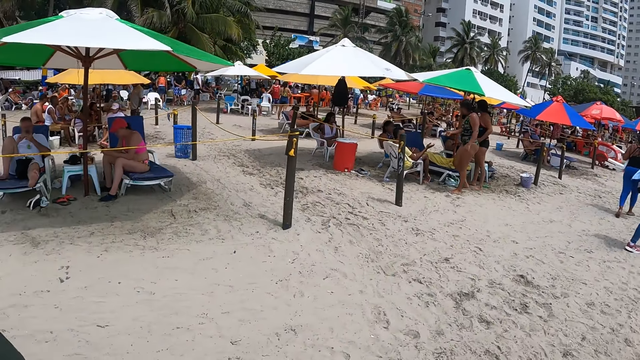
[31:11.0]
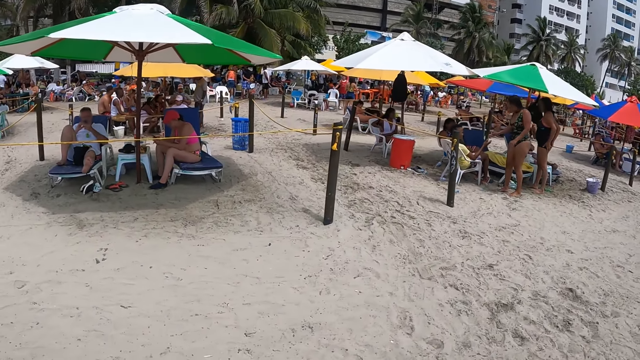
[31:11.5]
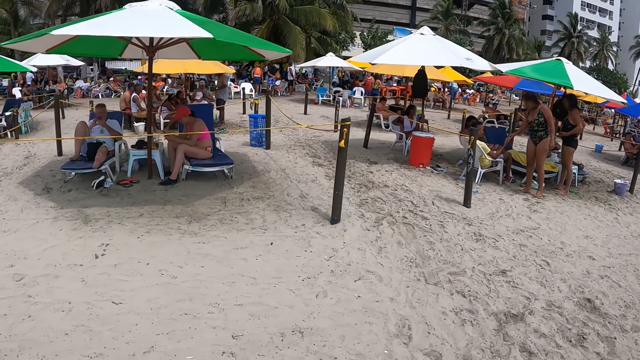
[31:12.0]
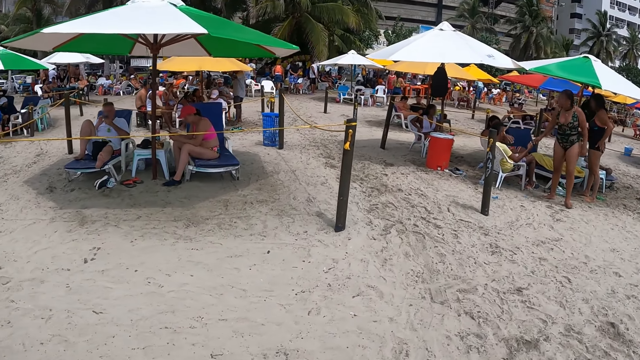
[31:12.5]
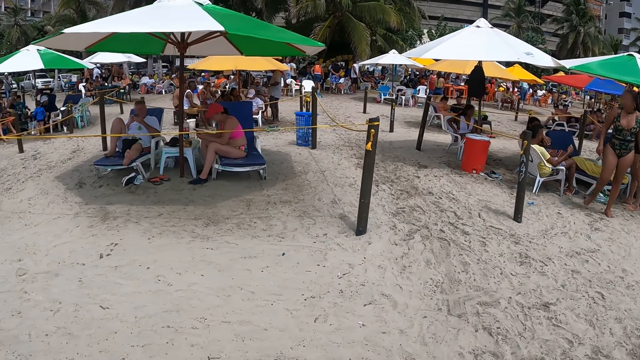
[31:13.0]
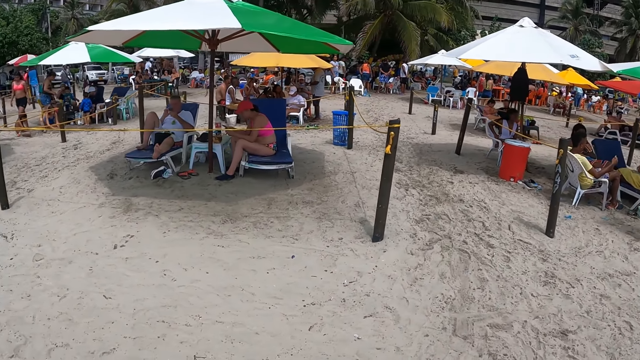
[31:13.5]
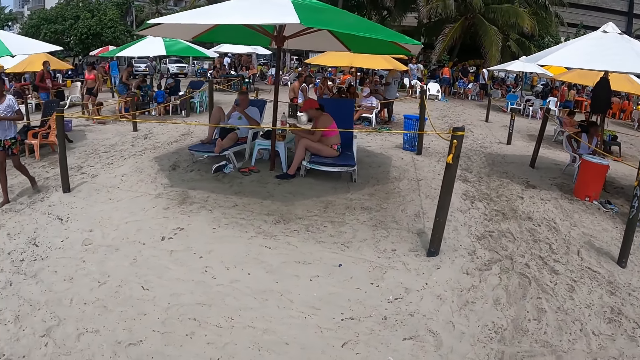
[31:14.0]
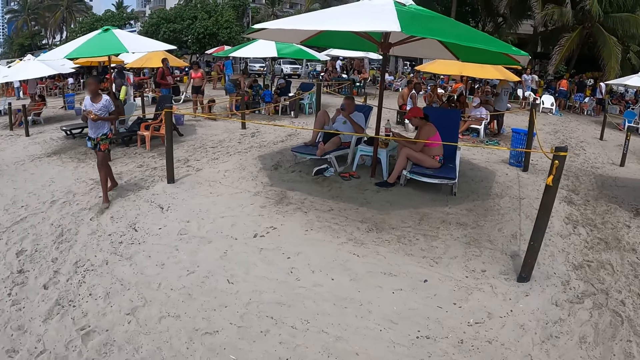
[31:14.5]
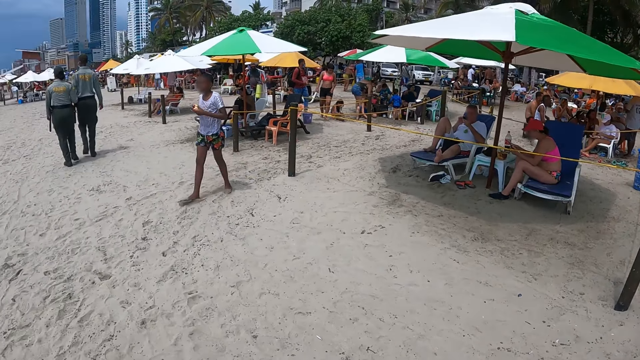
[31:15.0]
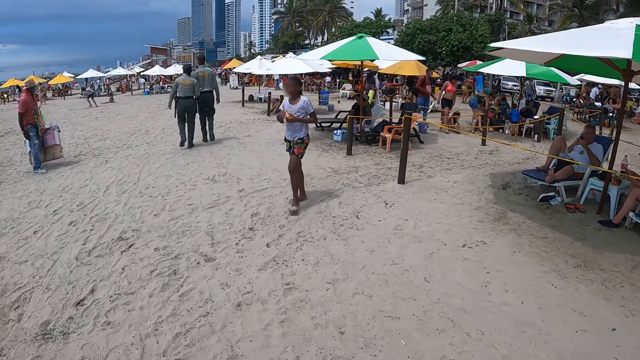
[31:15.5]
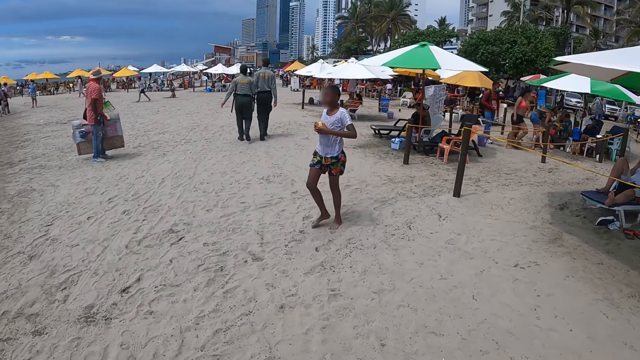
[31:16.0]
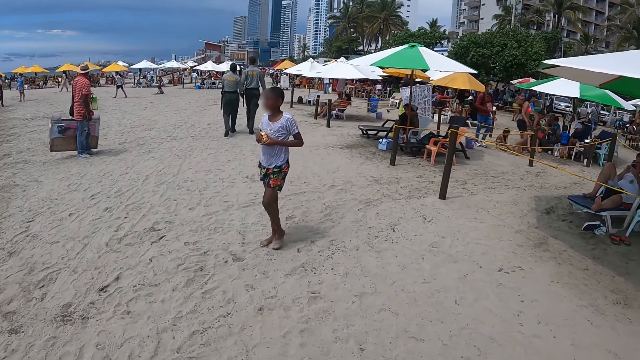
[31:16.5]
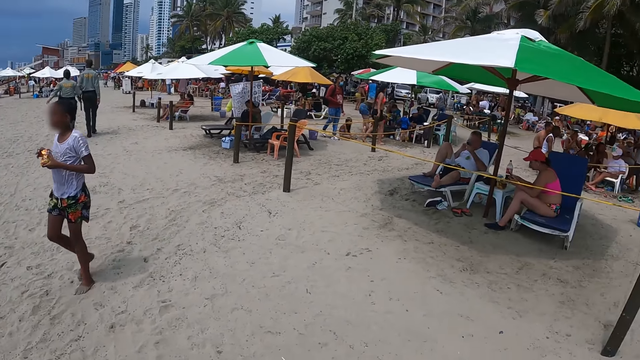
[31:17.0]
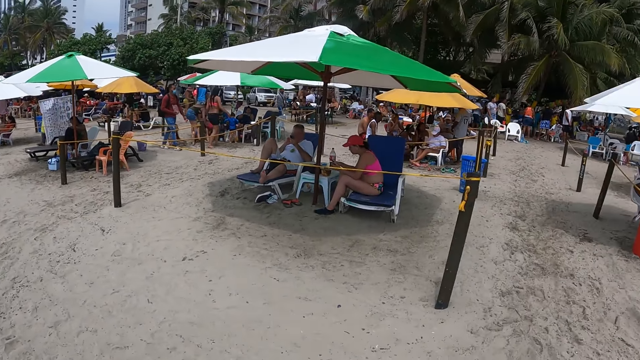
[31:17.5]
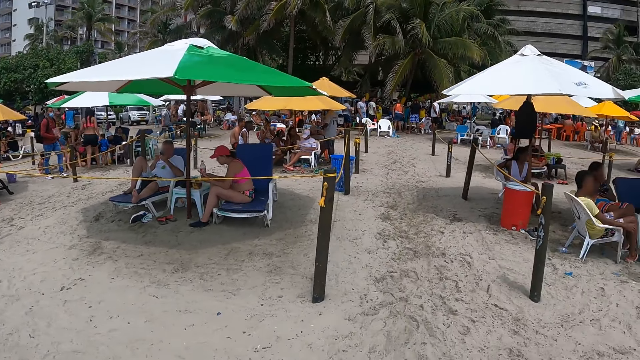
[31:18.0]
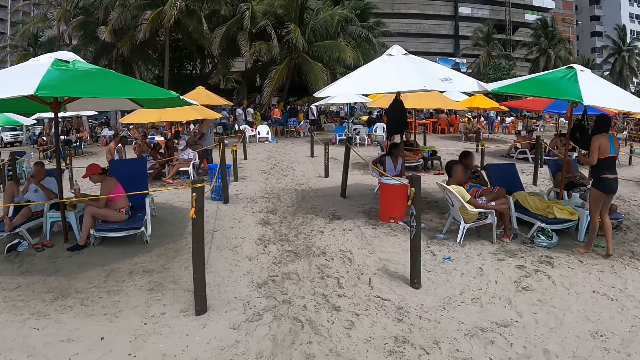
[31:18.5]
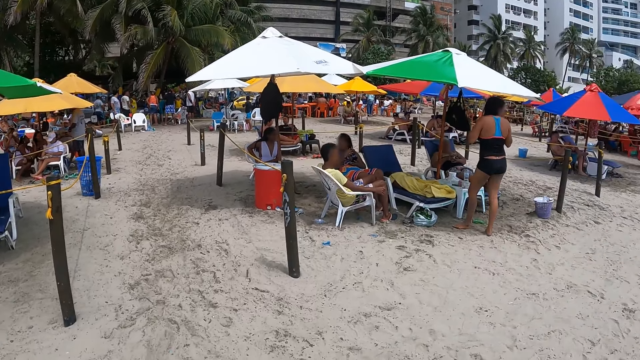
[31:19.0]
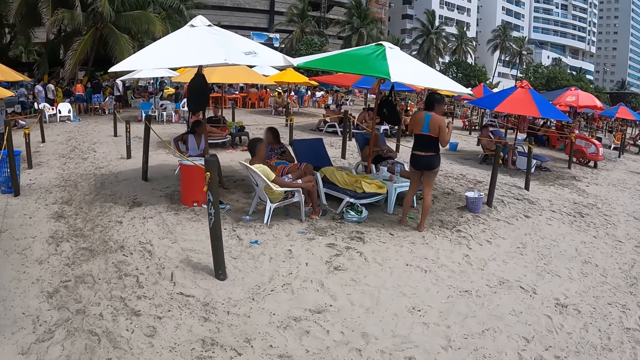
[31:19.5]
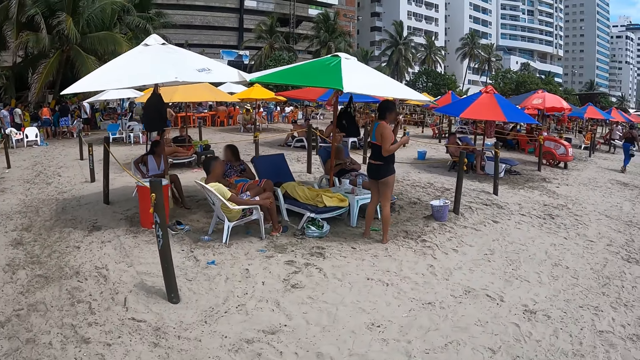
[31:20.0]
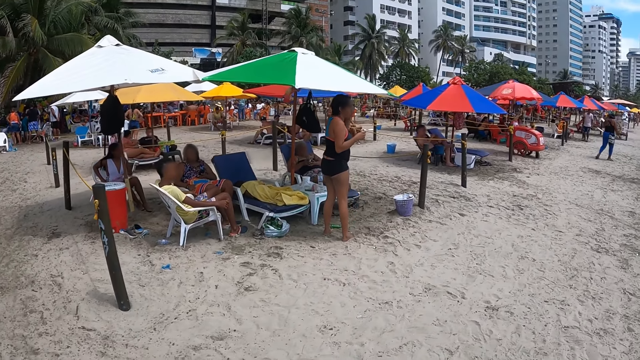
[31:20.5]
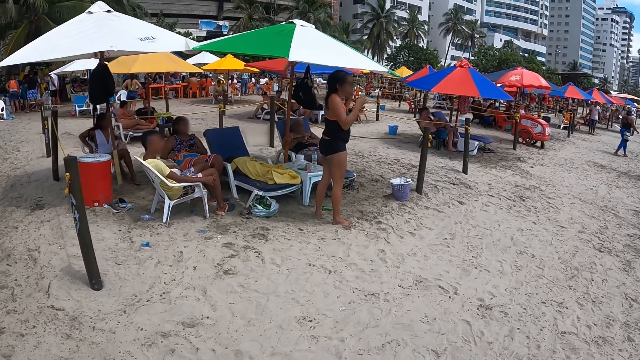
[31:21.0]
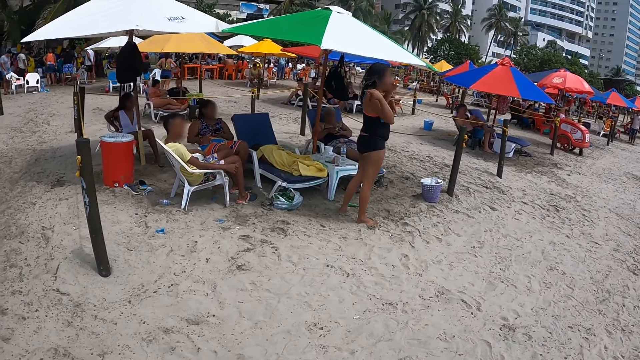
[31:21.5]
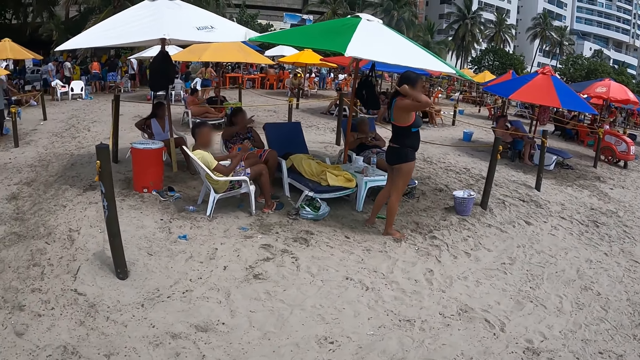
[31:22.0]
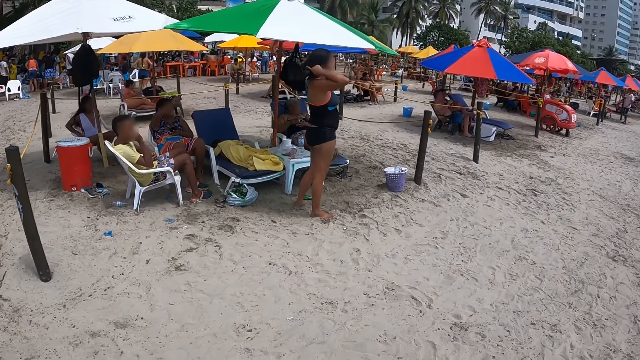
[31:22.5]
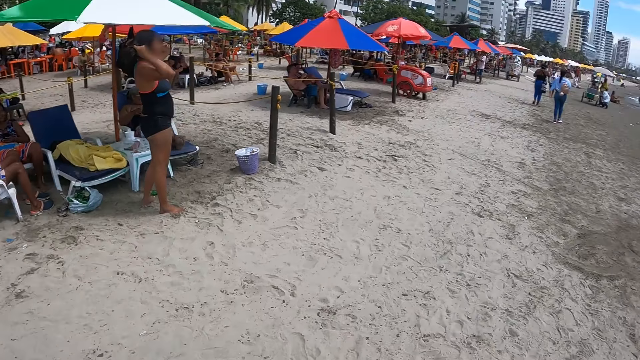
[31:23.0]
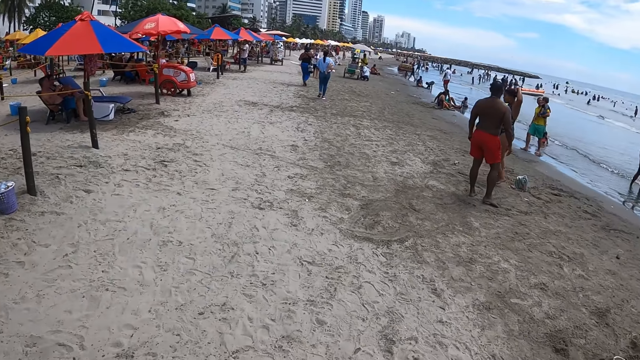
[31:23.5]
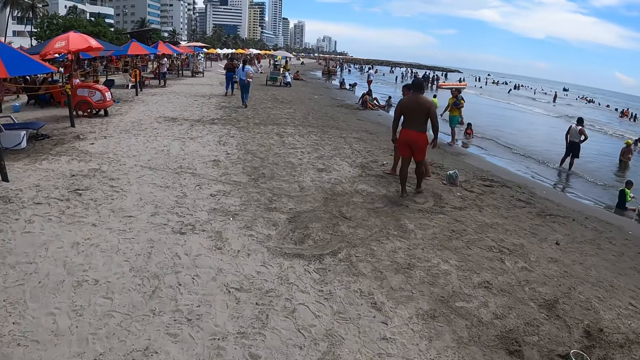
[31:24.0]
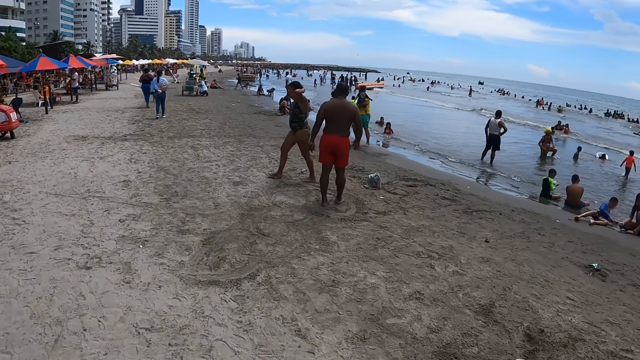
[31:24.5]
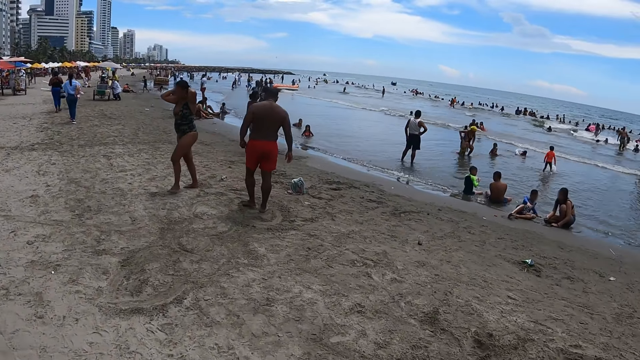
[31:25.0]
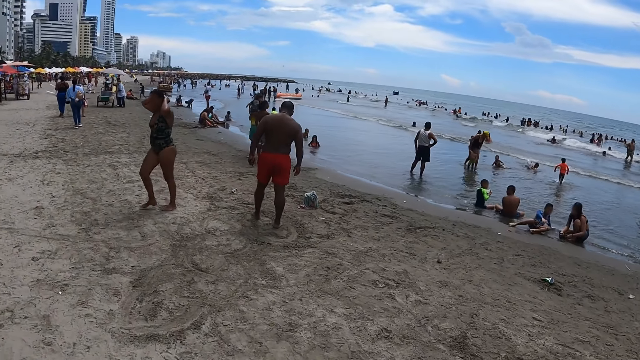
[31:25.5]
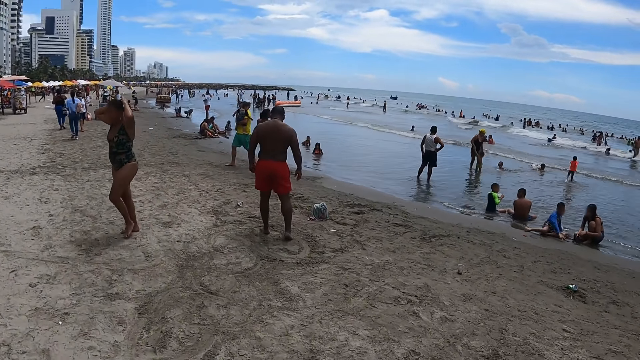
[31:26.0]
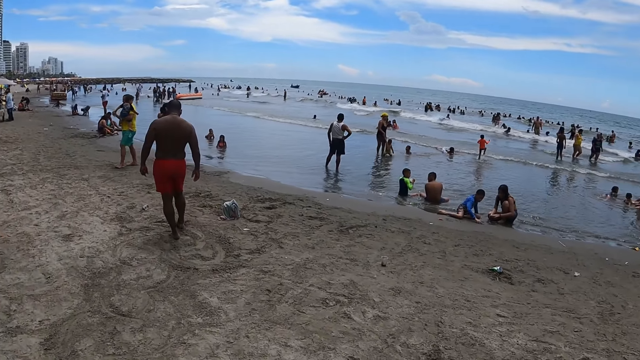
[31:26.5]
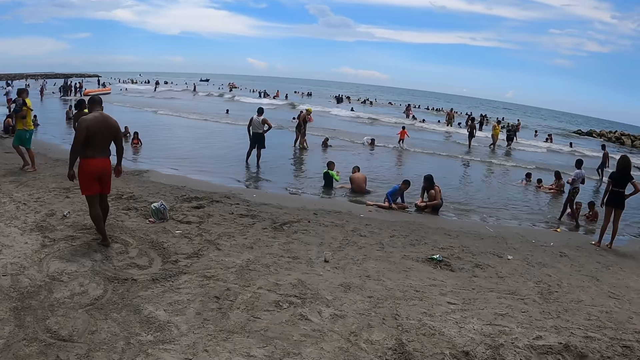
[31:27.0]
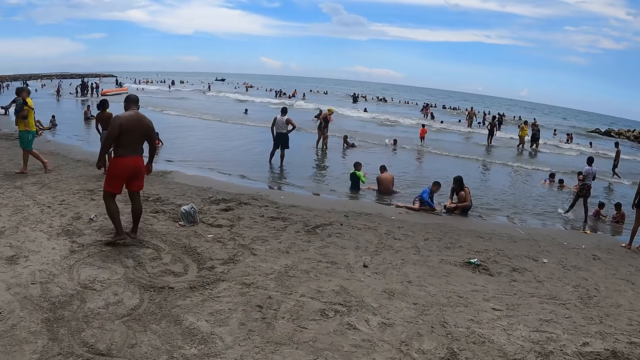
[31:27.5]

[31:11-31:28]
The camera wearer looks around. They stare at the tent. They walk on the shore.

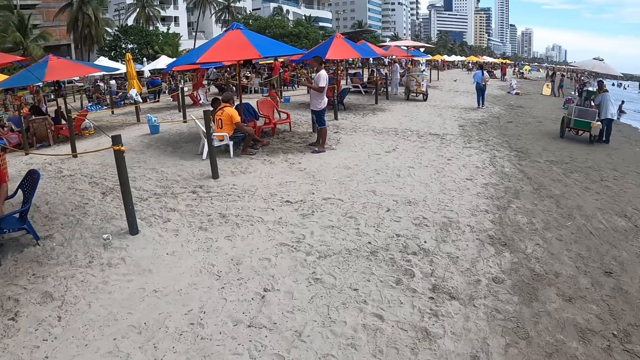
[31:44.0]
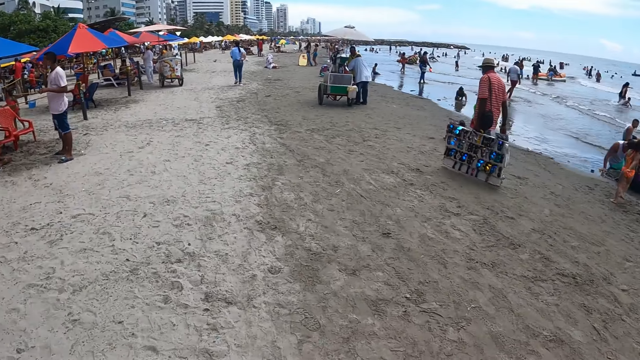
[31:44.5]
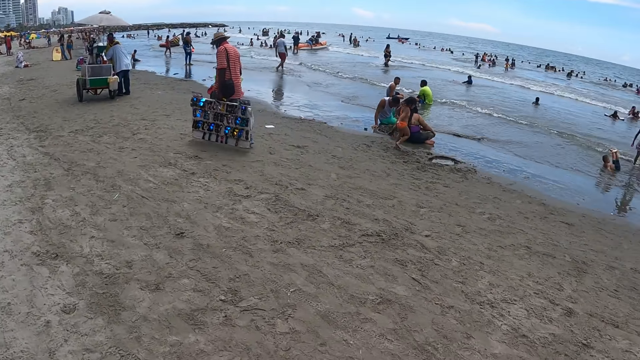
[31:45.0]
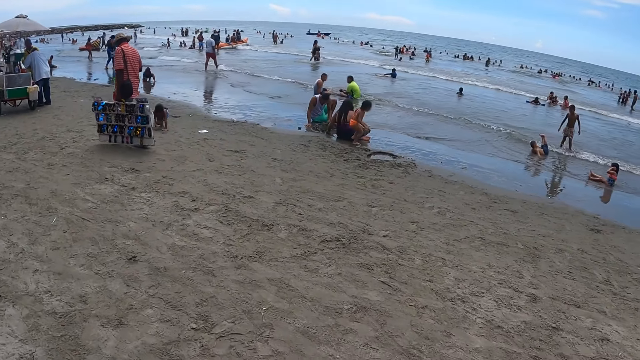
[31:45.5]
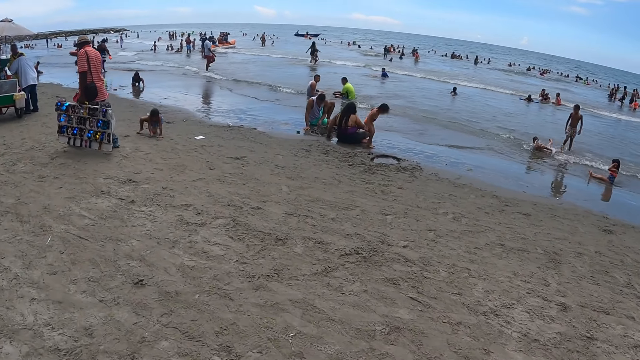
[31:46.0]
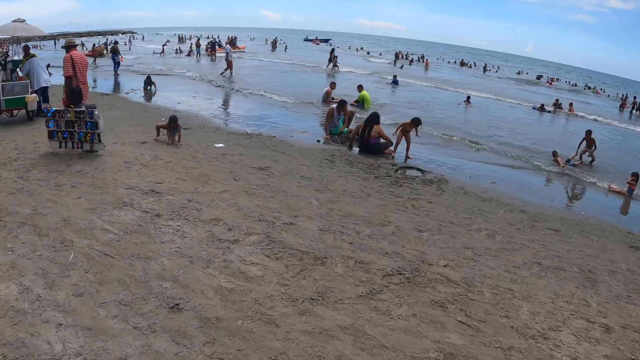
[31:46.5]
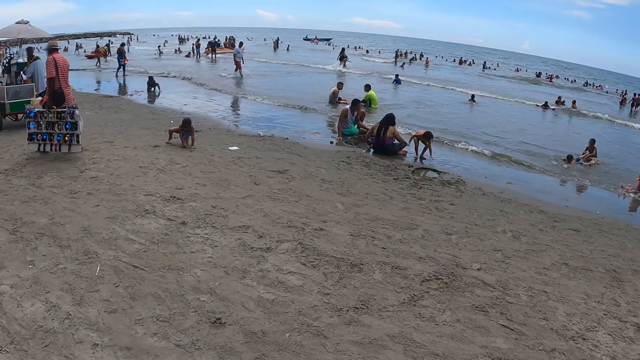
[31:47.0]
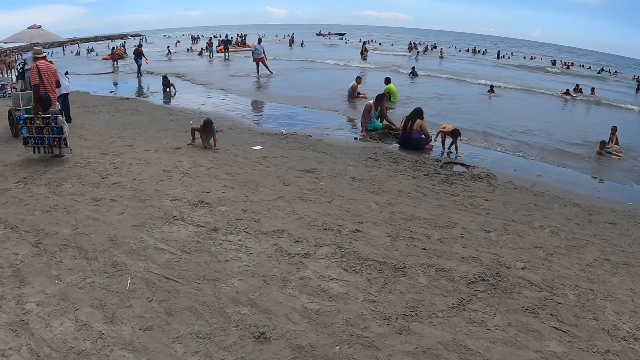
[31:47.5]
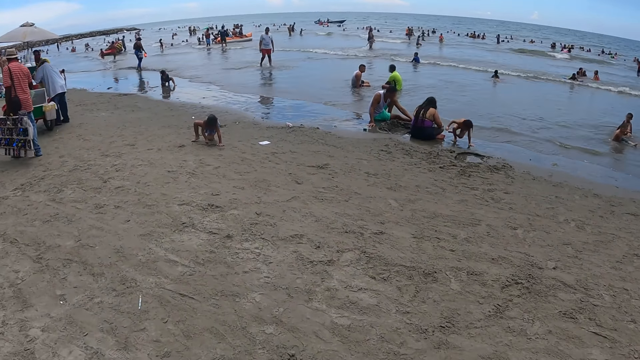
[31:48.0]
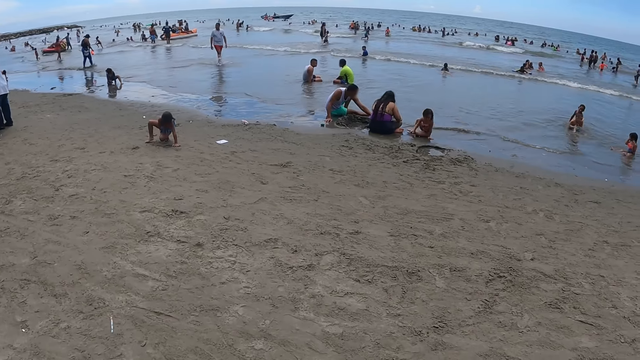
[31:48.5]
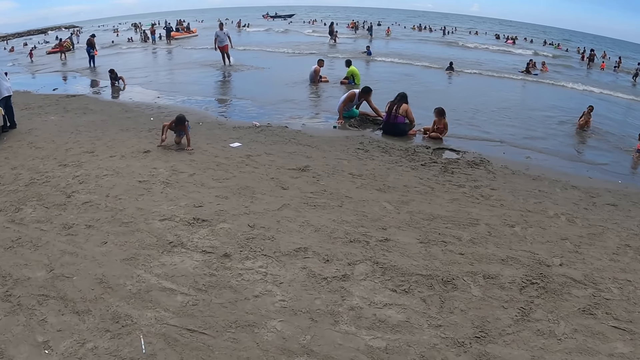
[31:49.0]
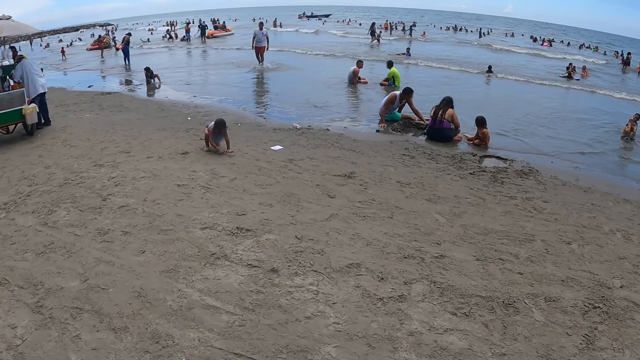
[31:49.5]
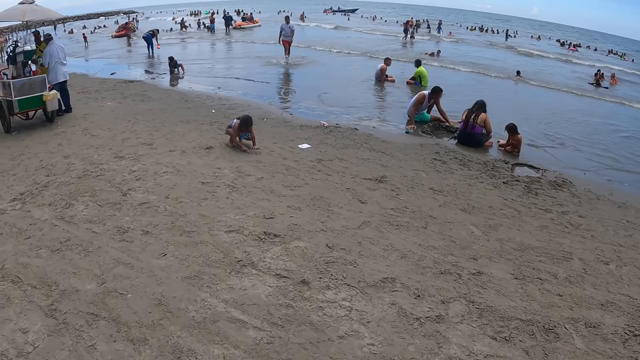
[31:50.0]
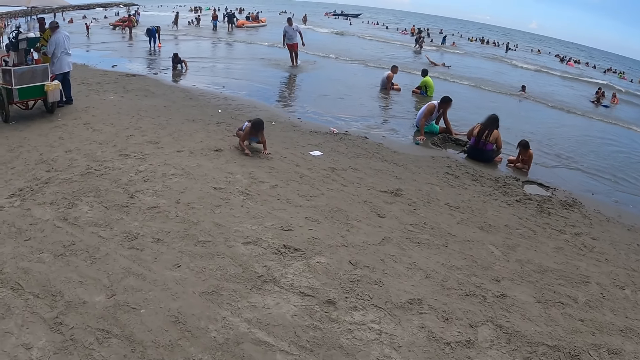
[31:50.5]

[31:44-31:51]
The camera wearer looks around. They walk along the beach.
